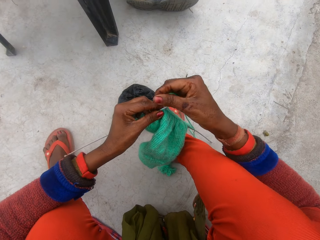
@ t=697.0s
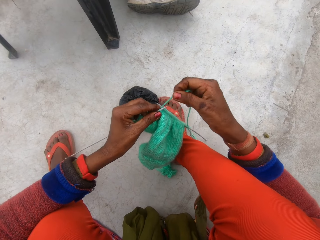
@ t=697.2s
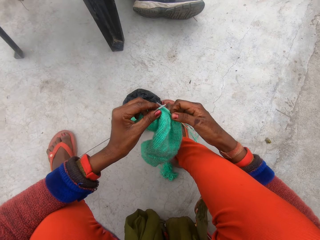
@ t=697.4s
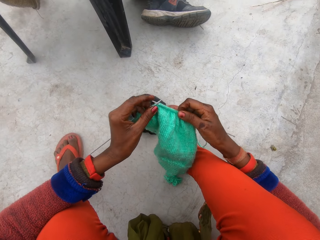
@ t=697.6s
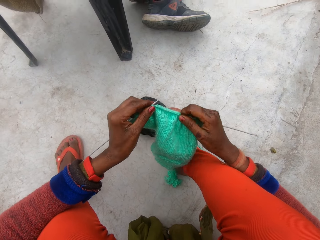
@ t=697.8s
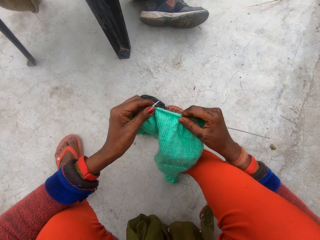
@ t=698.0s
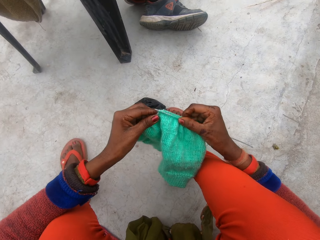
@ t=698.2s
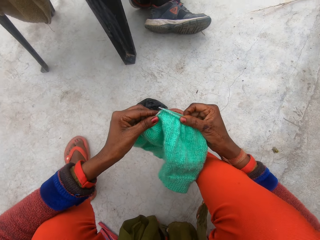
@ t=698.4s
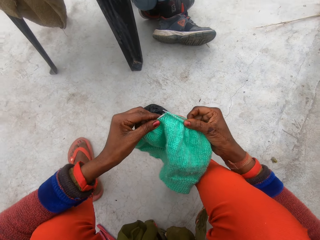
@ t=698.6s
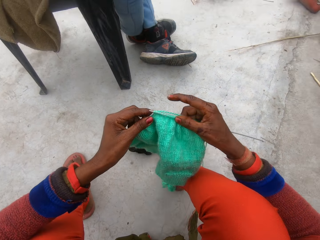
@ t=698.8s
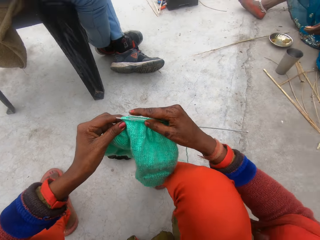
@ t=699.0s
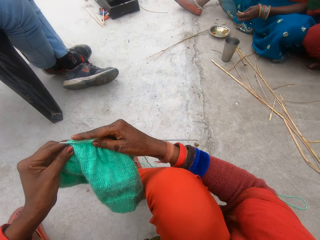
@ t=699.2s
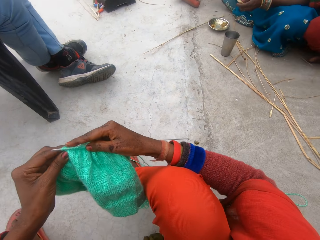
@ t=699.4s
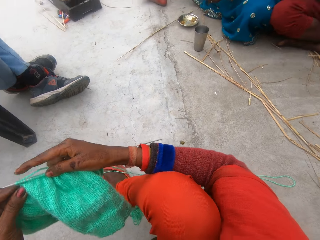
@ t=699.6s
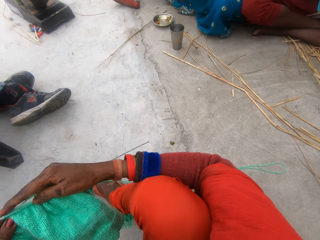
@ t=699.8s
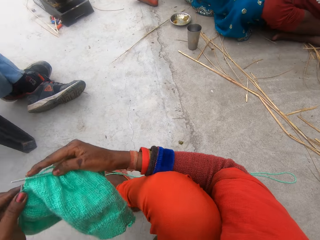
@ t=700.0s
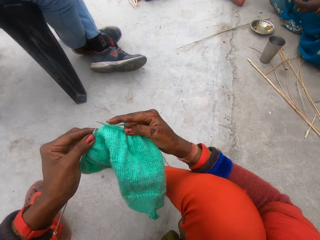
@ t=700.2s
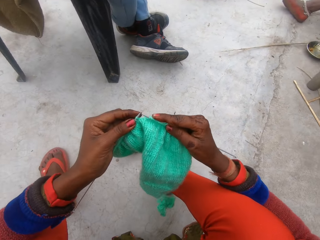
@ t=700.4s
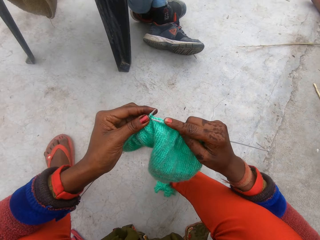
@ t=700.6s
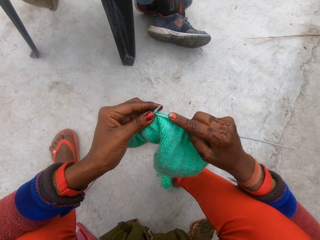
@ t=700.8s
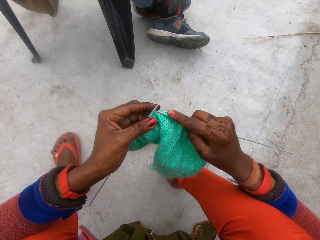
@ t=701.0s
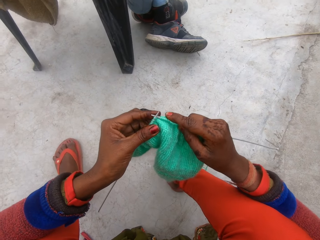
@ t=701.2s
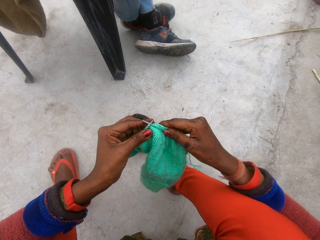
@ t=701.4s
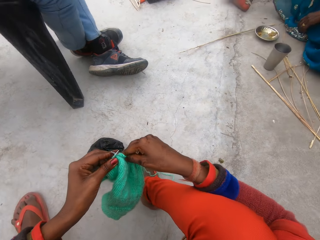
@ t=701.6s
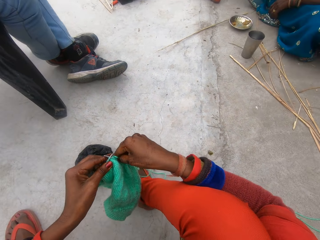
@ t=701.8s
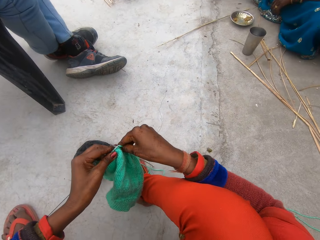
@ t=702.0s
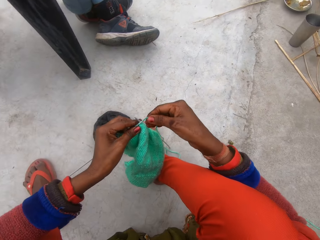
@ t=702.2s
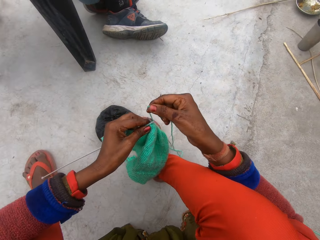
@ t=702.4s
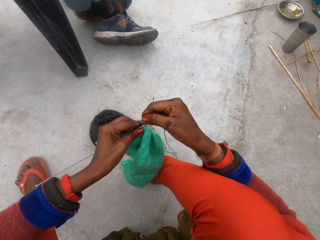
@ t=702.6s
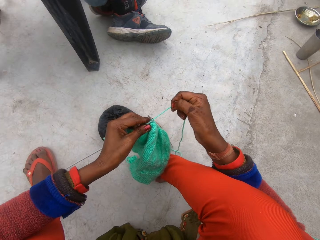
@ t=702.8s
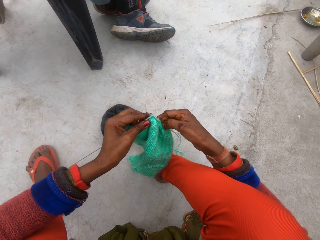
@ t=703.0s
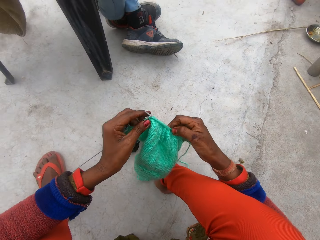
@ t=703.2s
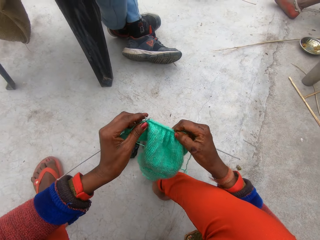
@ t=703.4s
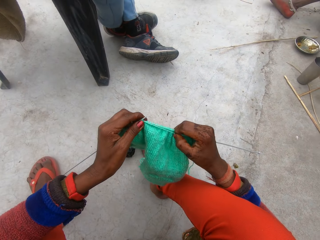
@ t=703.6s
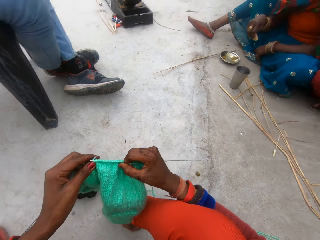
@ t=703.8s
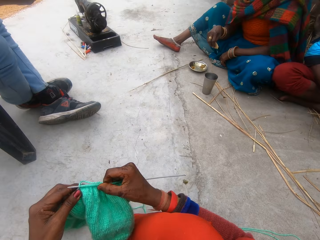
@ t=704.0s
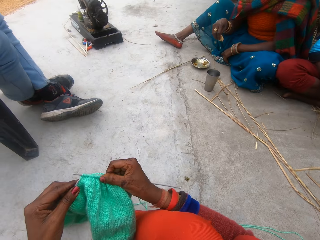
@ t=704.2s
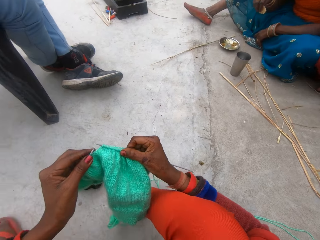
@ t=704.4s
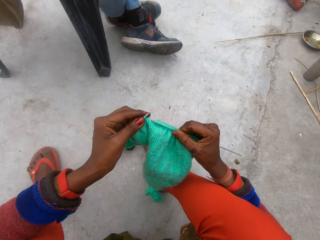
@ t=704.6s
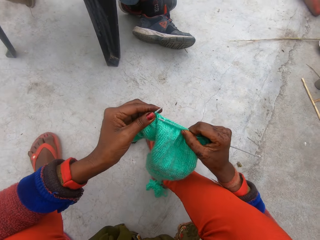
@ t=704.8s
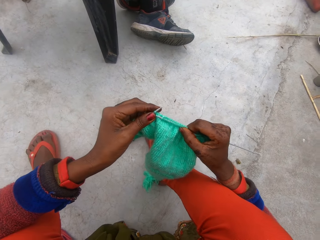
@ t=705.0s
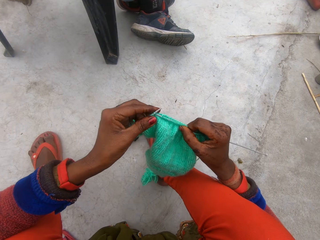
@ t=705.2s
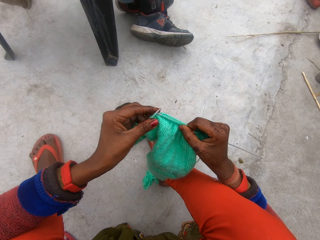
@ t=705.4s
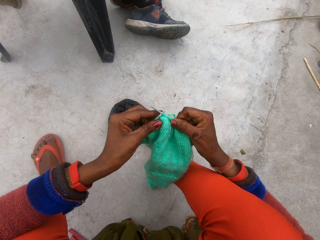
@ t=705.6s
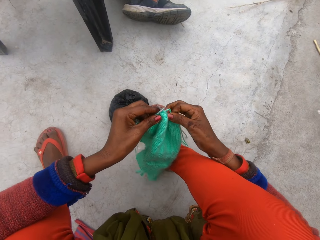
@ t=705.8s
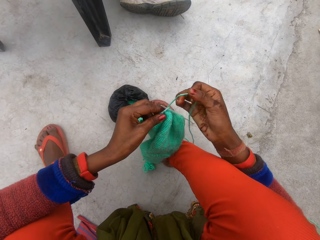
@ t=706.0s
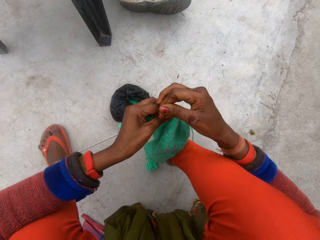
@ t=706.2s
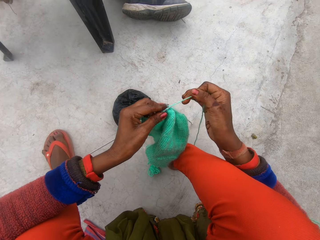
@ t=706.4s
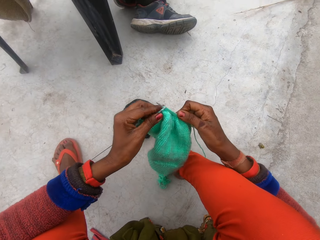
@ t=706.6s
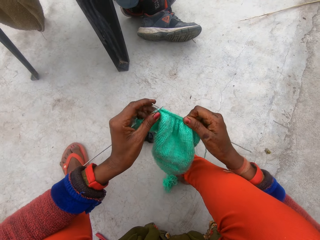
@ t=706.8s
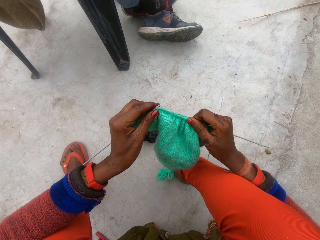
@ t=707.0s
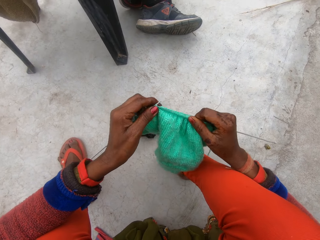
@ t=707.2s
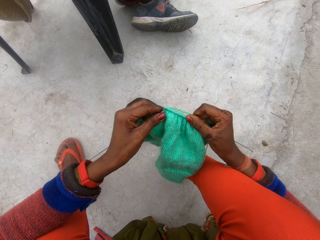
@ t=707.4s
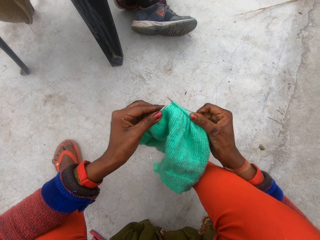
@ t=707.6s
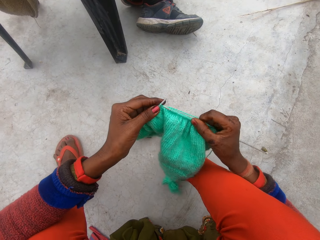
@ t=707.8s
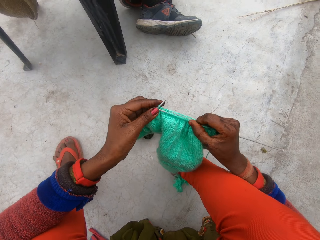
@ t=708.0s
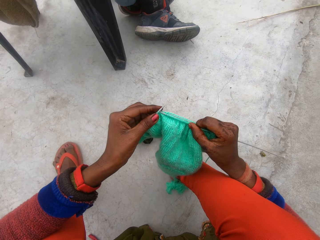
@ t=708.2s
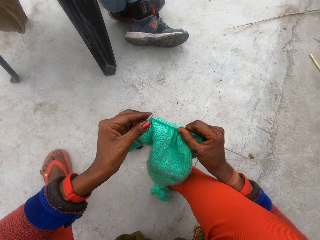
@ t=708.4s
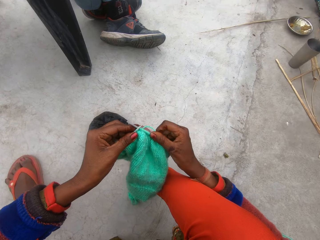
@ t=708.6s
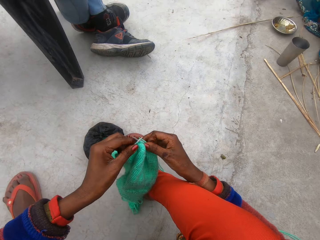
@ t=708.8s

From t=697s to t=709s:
The camera wearer loops the wool around the knitting needles with her right hand. She knits the cloth with the knitting needles in her hands. She loops the wool around the knitting needles with her right hand. She knits the cloth with the knitting needles in her hands. She loops the wool around the knitting needles with her right hand. She knits the cloth with the knitting needles in her hands.

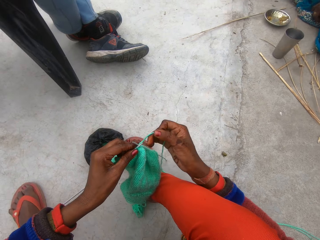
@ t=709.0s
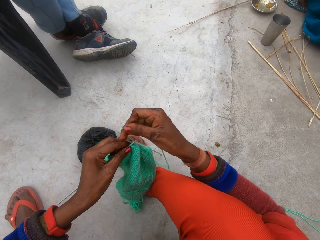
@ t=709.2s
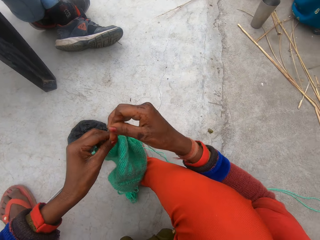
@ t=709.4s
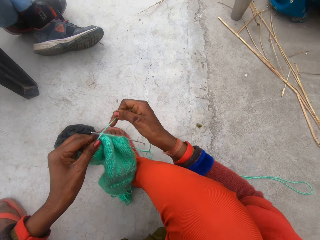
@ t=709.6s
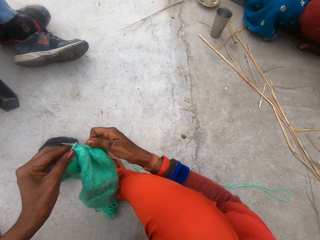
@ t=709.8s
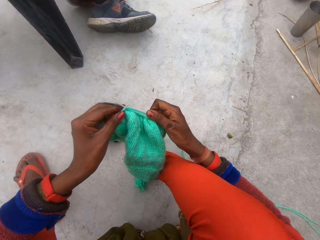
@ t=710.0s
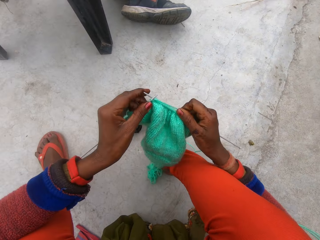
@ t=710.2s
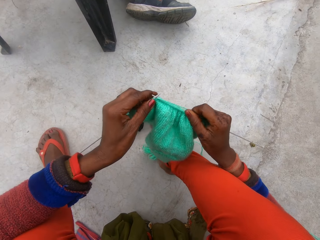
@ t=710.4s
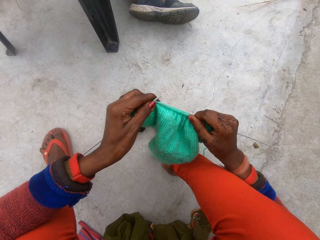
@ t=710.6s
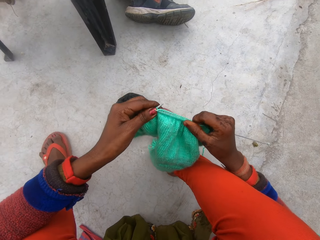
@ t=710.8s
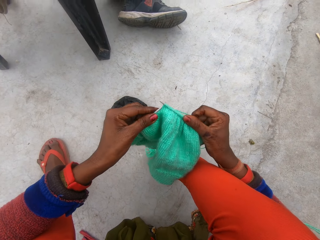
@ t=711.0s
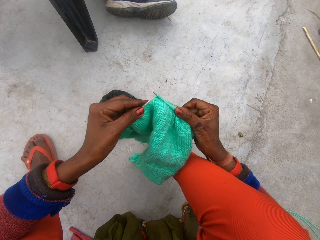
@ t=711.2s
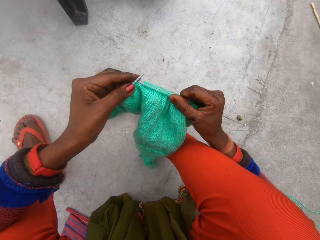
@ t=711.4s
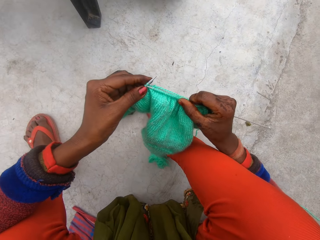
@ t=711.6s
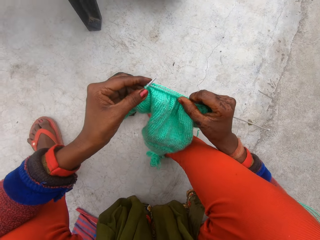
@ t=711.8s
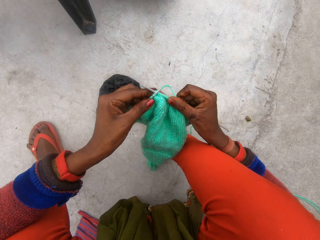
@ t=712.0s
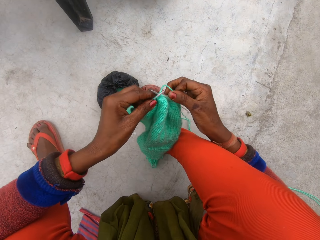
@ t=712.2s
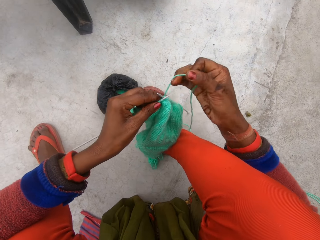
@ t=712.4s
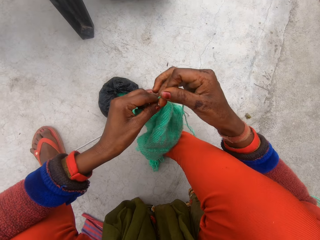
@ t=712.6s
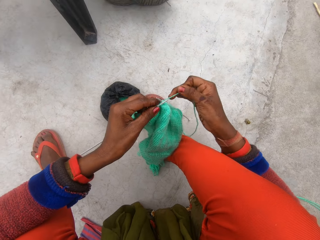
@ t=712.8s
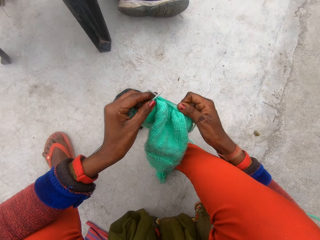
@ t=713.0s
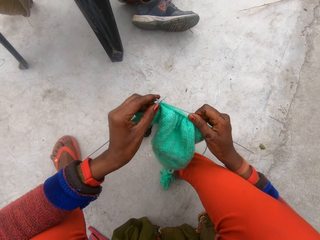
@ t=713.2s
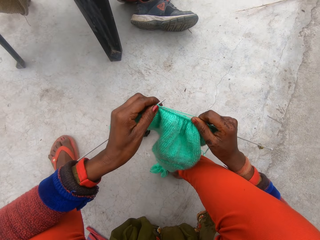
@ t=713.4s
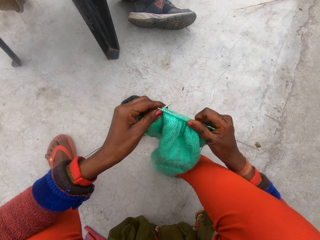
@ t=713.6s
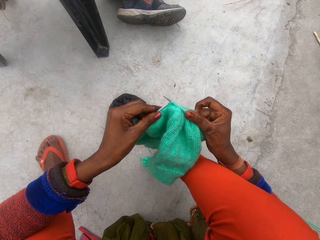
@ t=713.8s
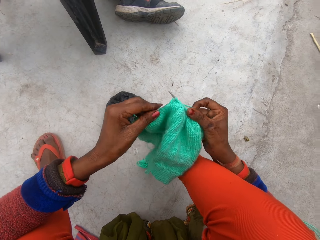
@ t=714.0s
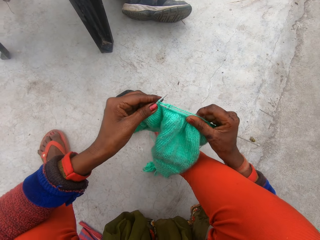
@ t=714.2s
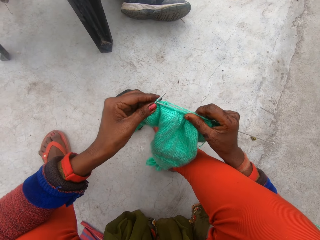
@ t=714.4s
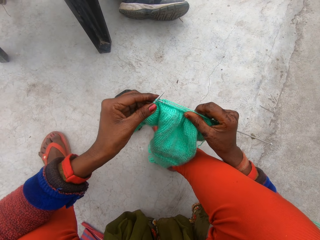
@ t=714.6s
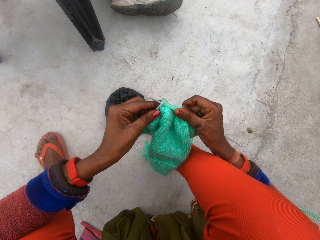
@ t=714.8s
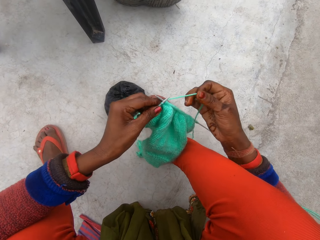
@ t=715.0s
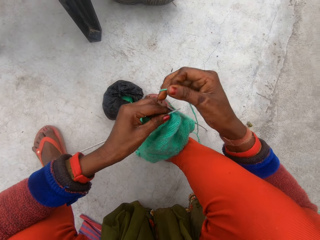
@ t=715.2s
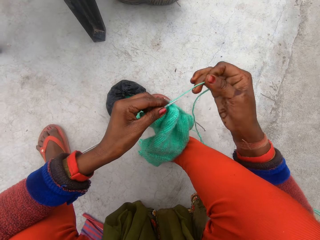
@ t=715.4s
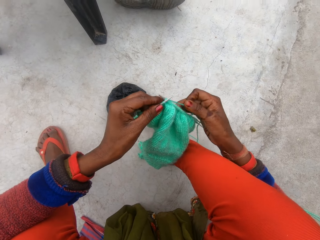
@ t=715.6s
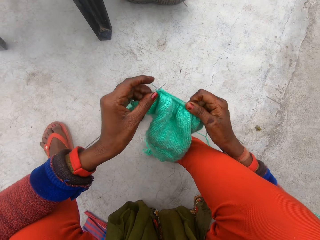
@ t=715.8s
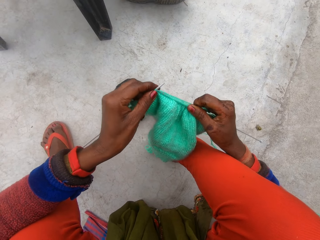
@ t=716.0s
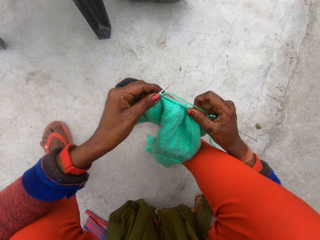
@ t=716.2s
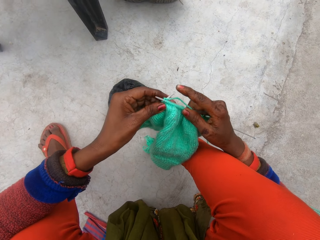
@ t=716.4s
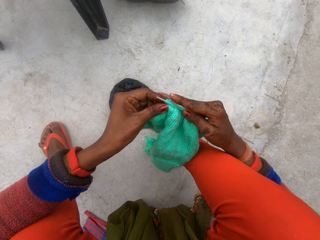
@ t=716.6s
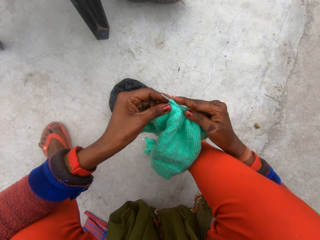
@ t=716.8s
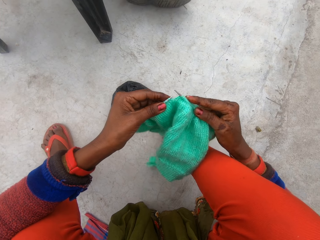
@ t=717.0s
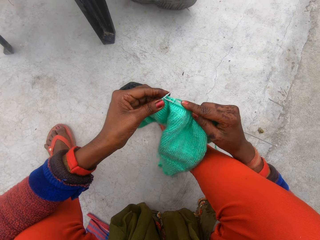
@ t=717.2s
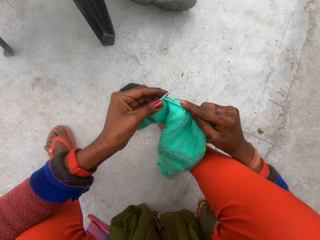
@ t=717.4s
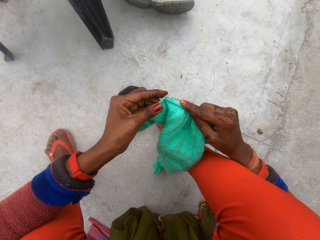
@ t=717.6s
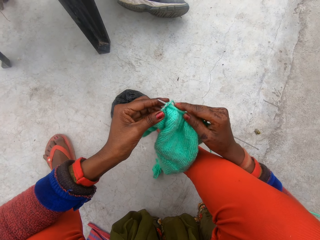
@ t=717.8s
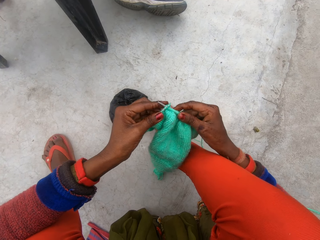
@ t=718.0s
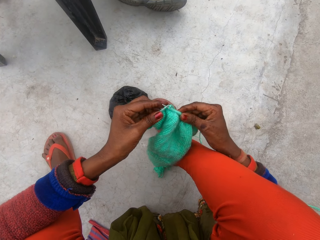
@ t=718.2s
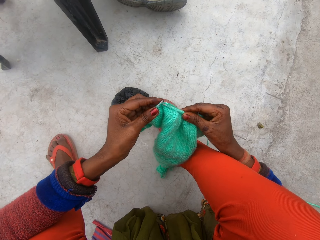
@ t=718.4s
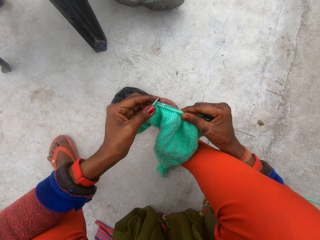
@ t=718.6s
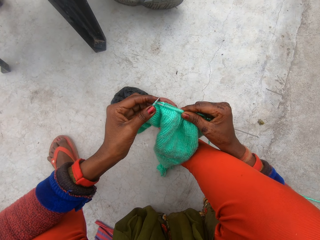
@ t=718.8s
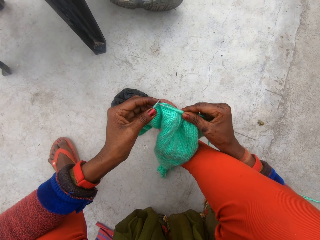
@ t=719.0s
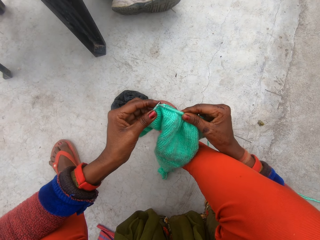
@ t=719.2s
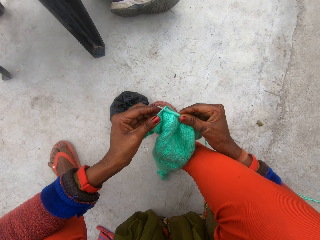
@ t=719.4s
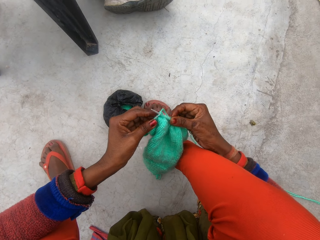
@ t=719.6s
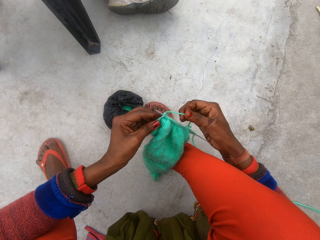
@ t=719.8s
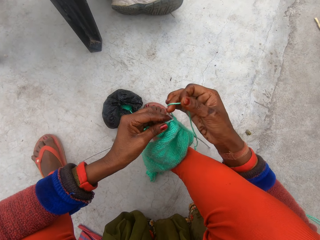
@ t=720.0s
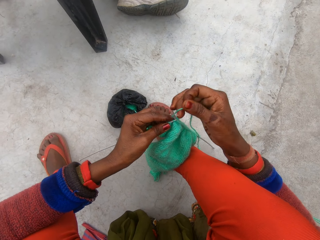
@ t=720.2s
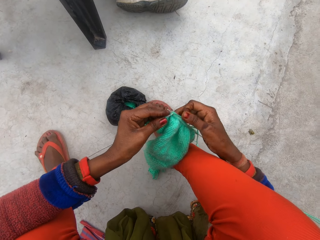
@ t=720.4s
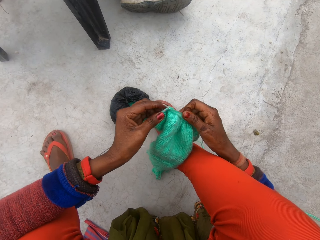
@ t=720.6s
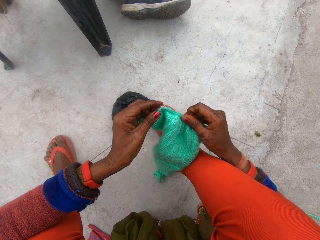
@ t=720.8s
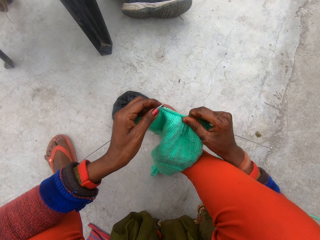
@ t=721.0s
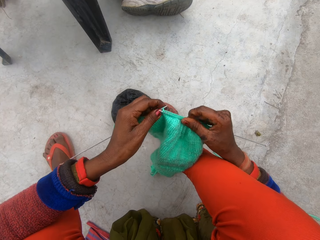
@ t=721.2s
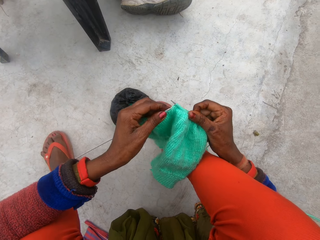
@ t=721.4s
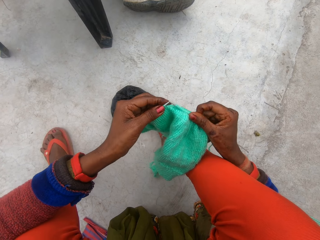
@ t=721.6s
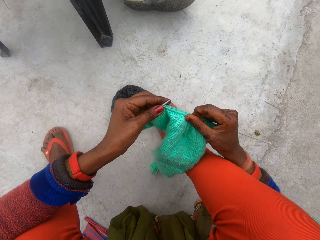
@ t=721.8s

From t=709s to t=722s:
The camera wearer loops the wool around the knitting needles with her right hand. She knits the cloth with the knitting needles in her hands. She loops the wool around the knitting needles with her right hand. She knits the cloth with the knitting needles in her hands. She loops the wool around the knitting needles with her right hand. She knits the cloth with the knitting needles in her hands. She loops the wool around the knitting needles with her right hand. She knits the cloth with the knitting needles in her hands.
